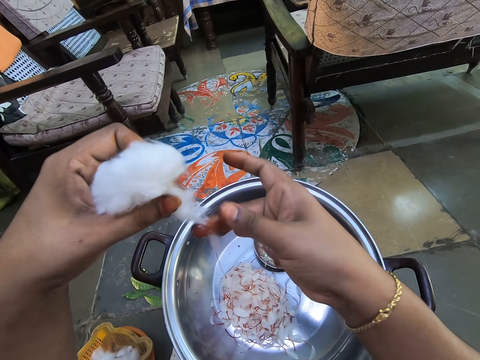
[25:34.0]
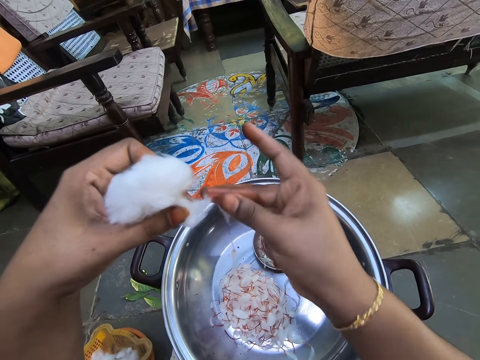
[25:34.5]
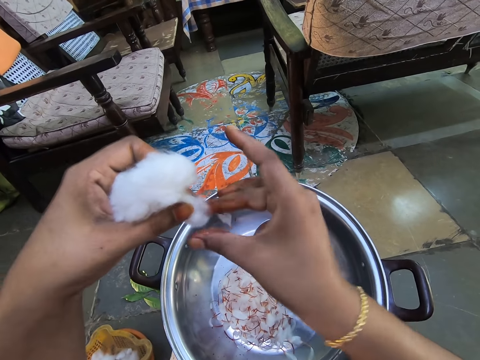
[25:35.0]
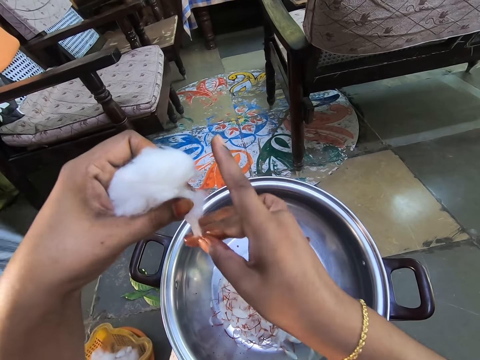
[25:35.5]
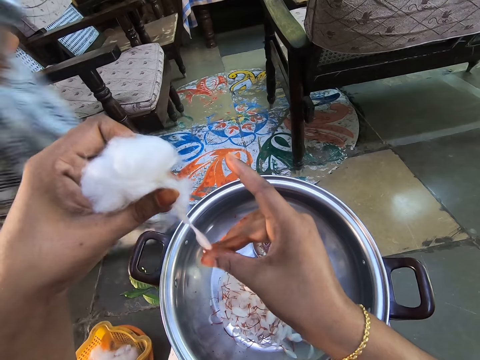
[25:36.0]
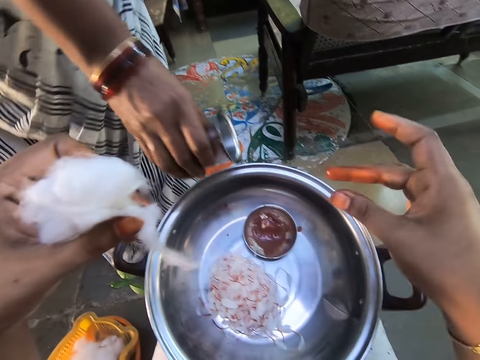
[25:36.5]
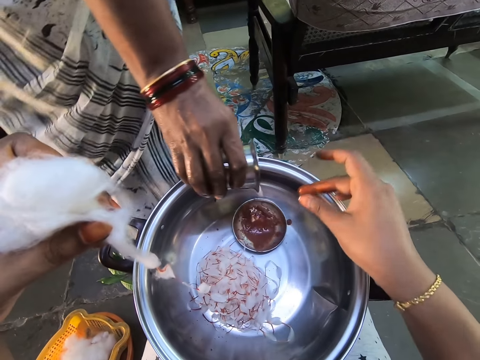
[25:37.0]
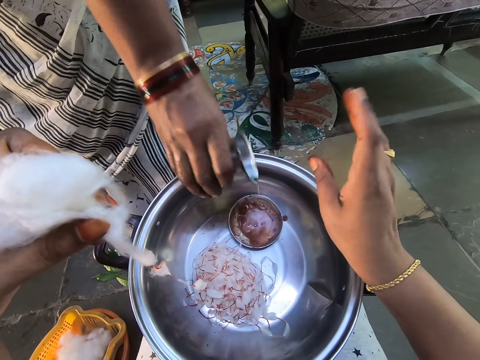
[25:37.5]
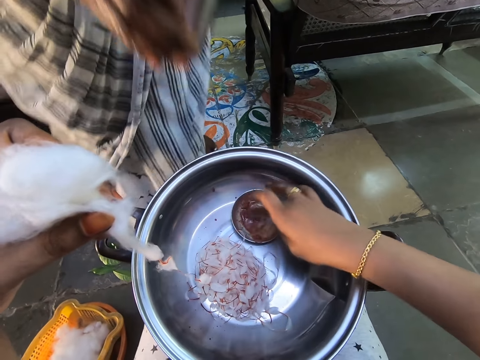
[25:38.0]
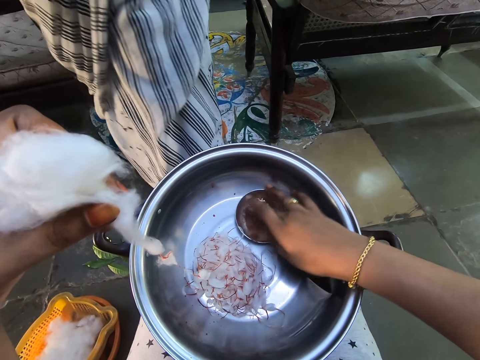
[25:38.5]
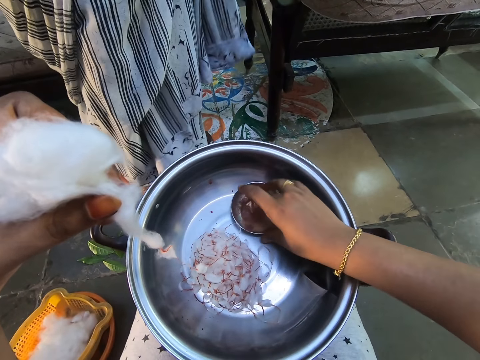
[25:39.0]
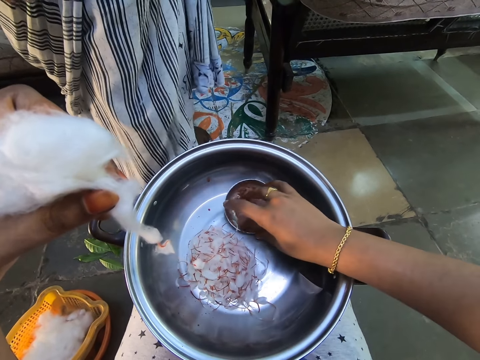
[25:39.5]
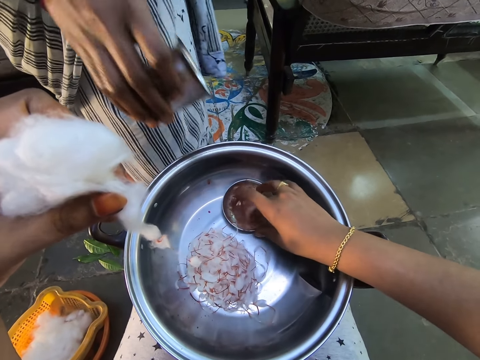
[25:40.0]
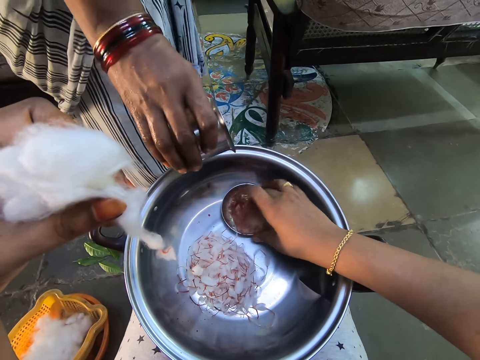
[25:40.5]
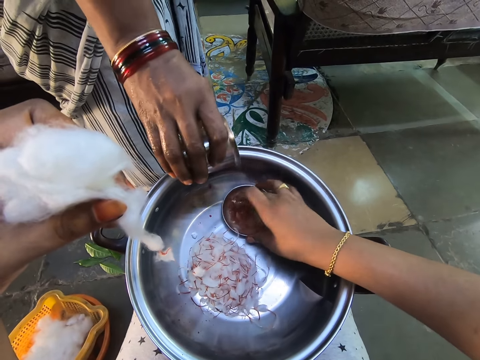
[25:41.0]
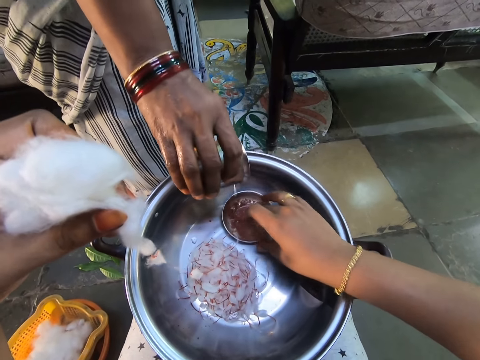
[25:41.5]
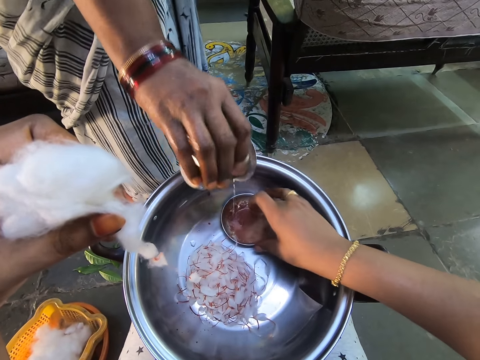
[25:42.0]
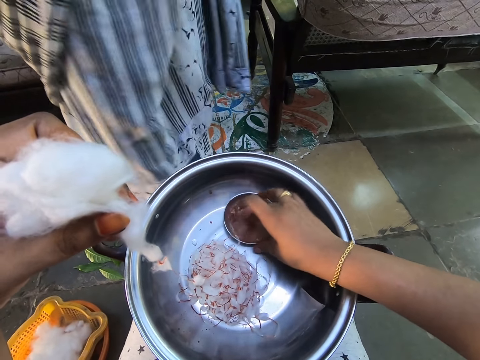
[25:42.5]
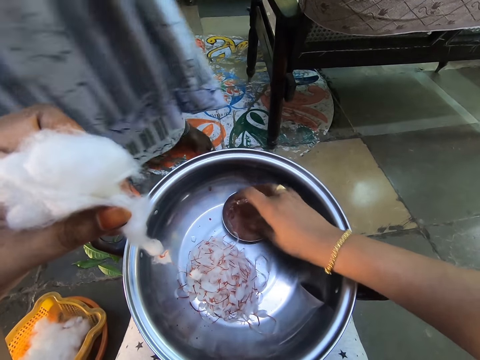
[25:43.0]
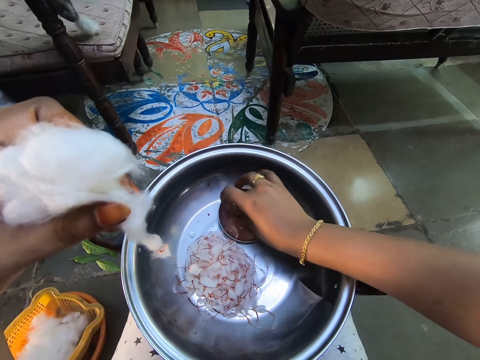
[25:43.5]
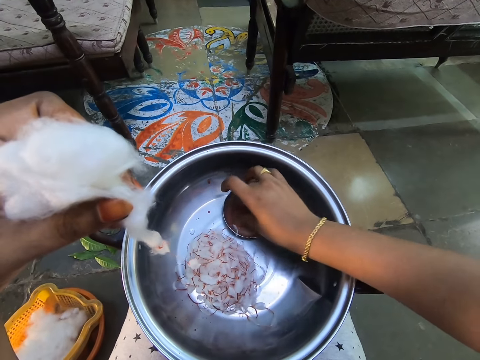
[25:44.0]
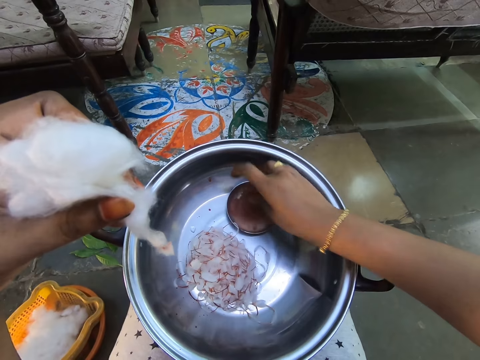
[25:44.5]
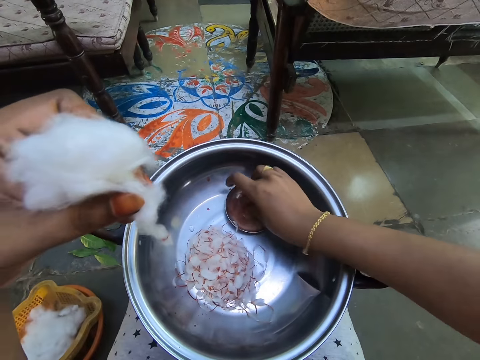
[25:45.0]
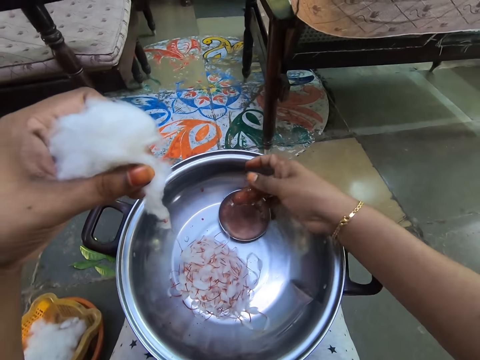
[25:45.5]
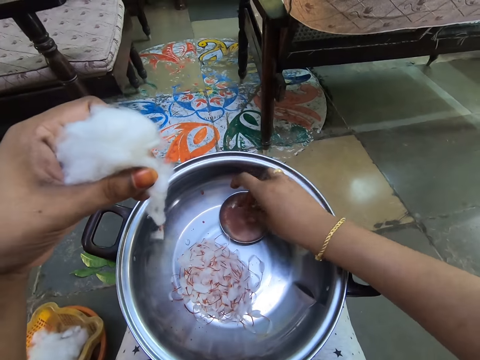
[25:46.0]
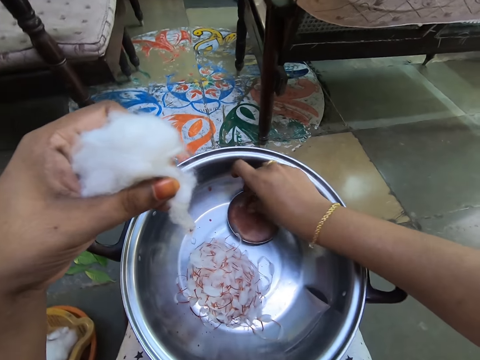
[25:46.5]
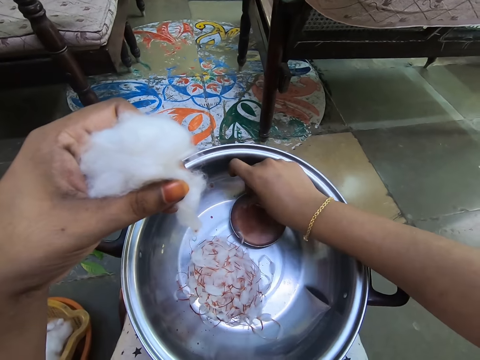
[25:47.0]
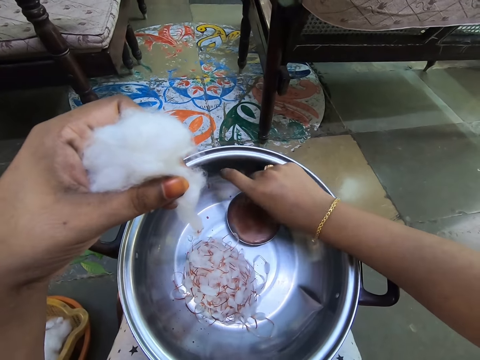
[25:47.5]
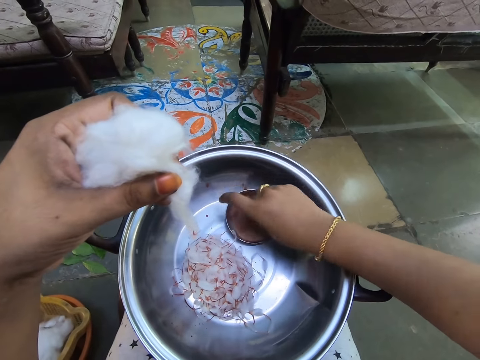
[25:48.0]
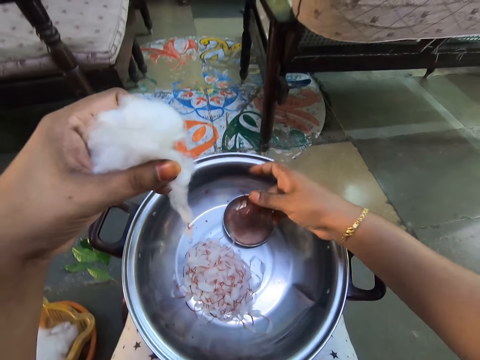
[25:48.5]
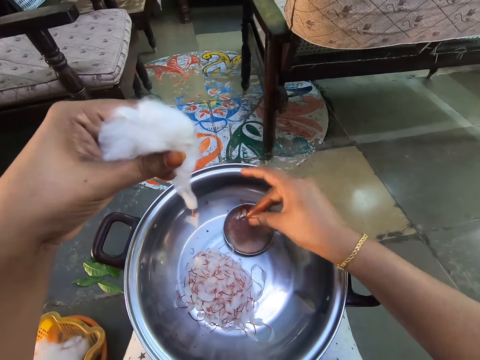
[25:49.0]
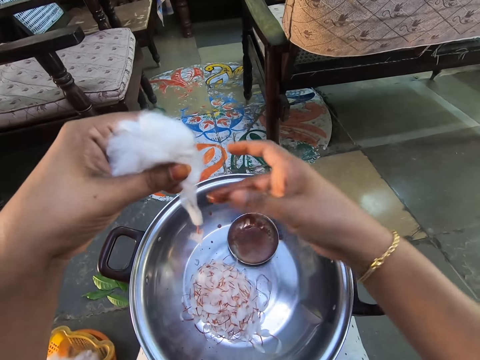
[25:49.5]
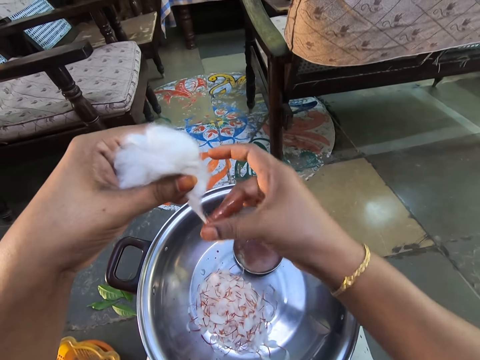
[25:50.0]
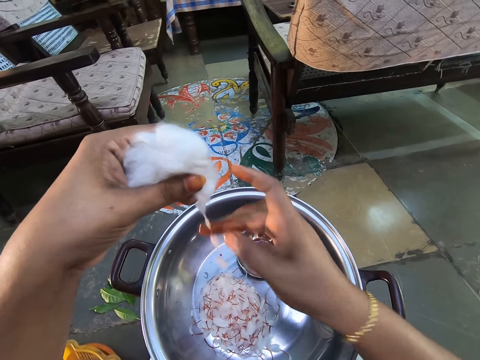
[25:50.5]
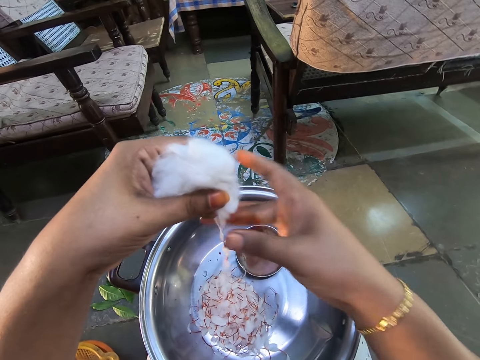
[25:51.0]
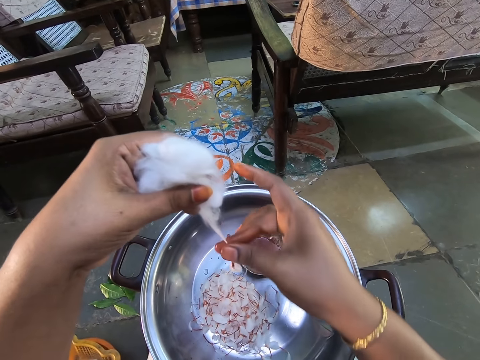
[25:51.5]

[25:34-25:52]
A person pours a solvent on the paint. The camera wearer interacts with the person. She mixes the paint with the solvent with her finger, with the right hand. The person pours the solvent on the paint. The camera wearer talks to the person. She mixes the paint with the solvent with her finger, with the right hand. The person walks in the room. The camera wearer stares at the hands. She mixes the paint with the solvent with the right hand. She rubs paint on the hand. She twists the cotton. She applies paint on the wool with the right hand.

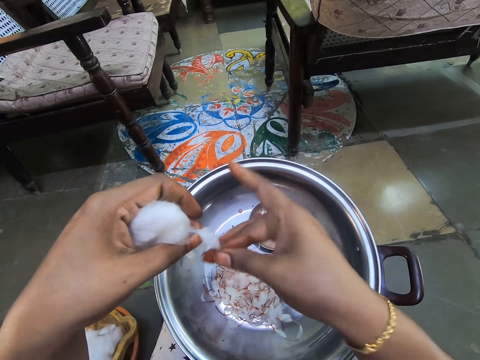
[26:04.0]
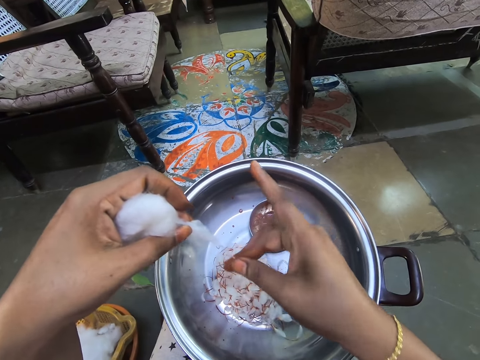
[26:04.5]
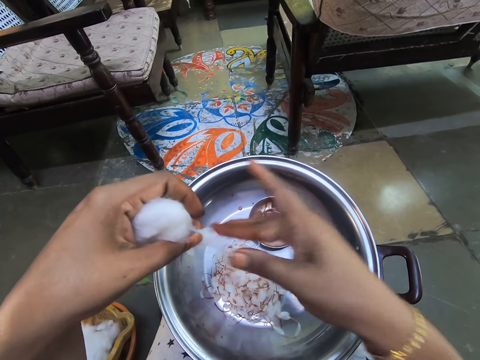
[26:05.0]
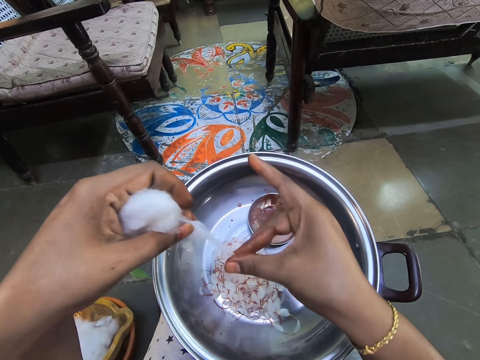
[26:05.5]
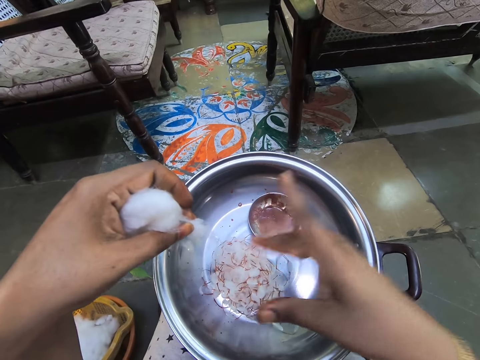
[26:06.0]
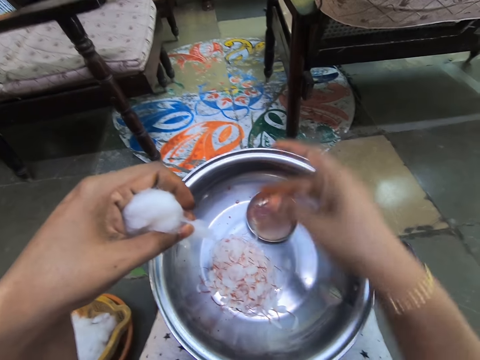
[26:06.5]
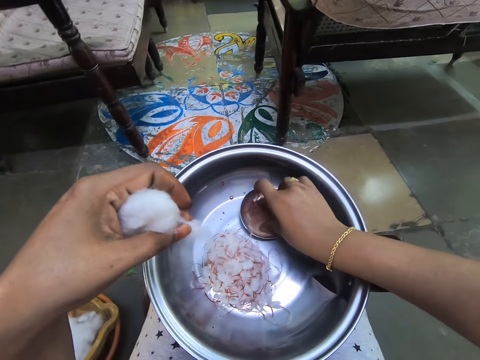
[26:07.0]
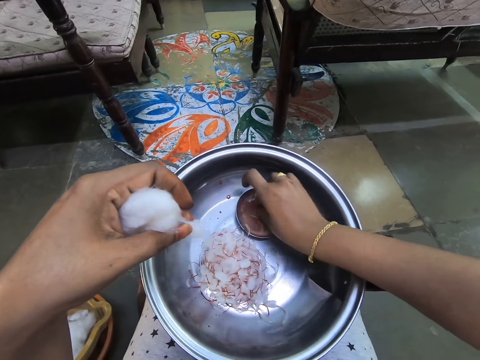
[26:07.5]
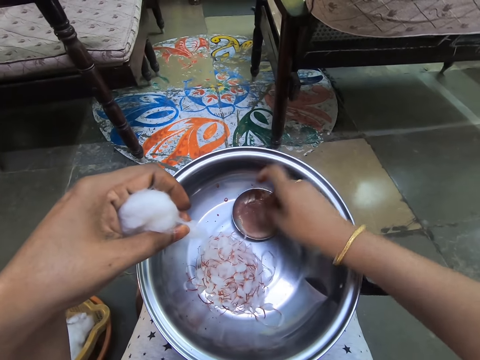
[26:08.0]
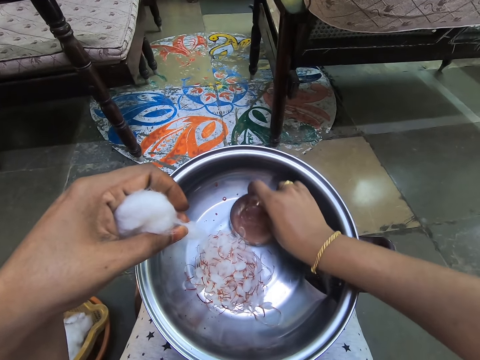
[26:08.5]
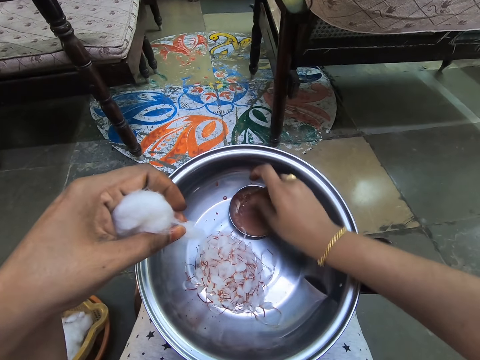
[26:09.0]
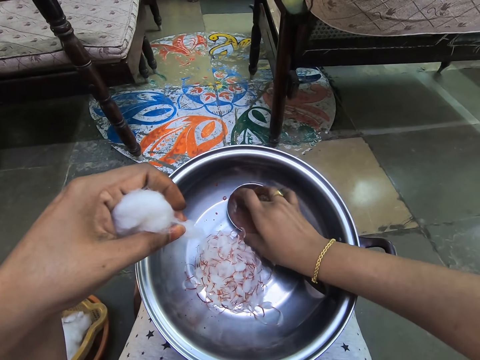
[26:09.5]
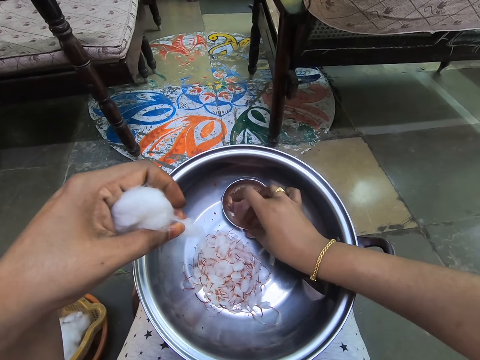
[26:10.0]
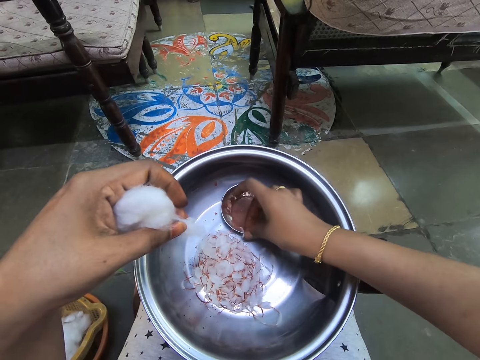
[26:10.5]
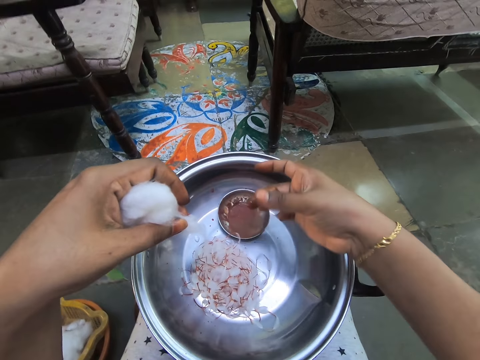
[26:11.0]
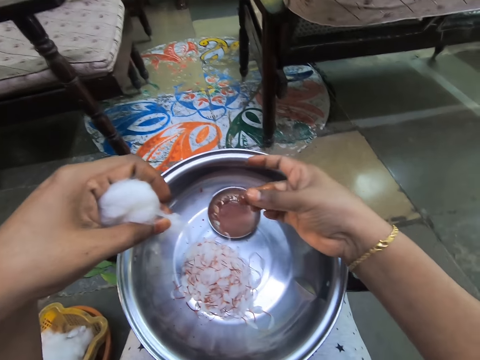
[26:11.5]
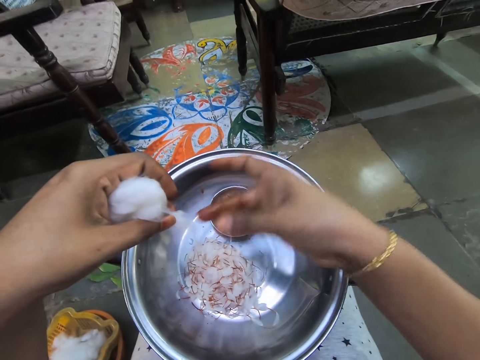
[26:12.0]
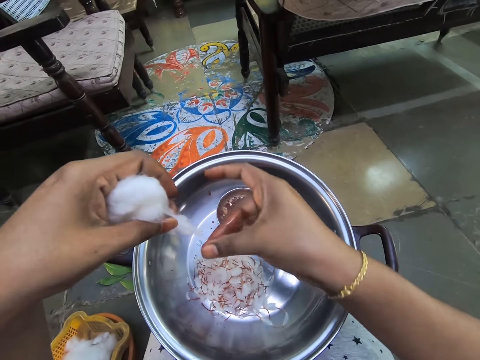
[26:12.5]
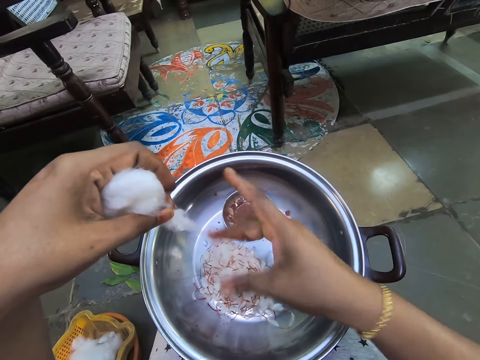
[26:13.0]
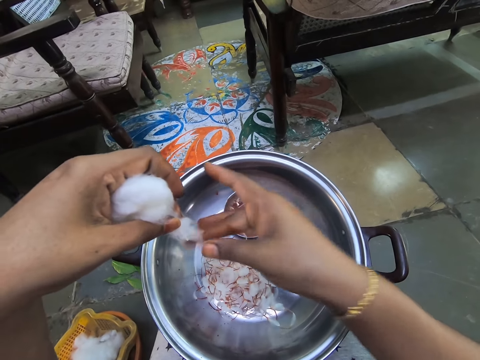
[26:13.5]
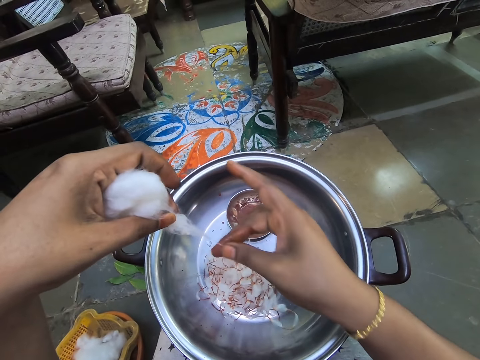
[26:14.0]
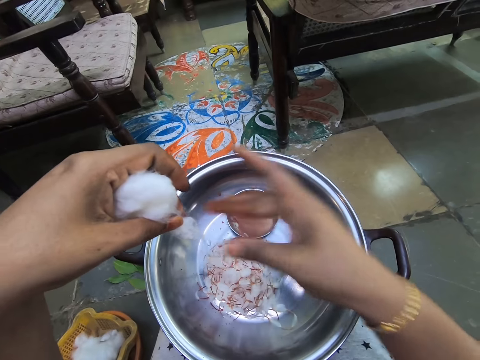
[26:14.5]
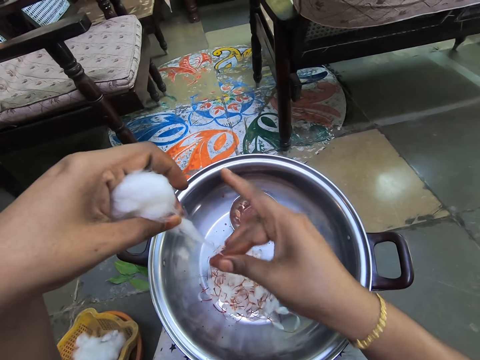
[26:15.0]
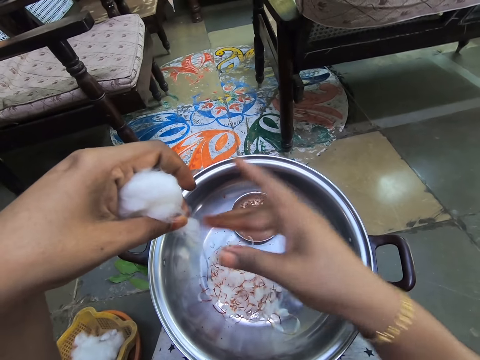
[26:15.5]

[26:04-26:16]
The camera wearer dips her fingers in something. She picks up paint. She rubs paint on the hand. She twists the cotton. She applies paint on the wool with the right hand.
